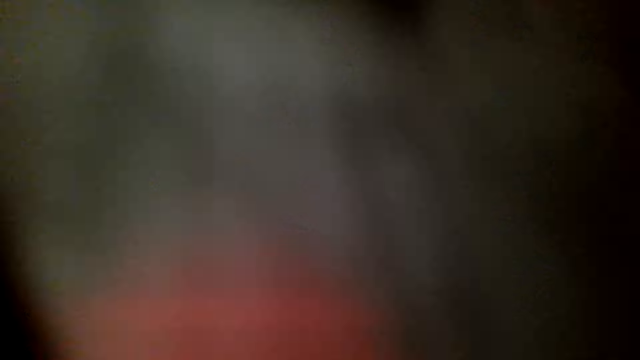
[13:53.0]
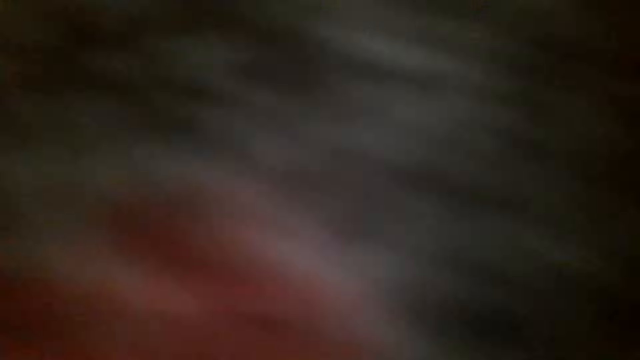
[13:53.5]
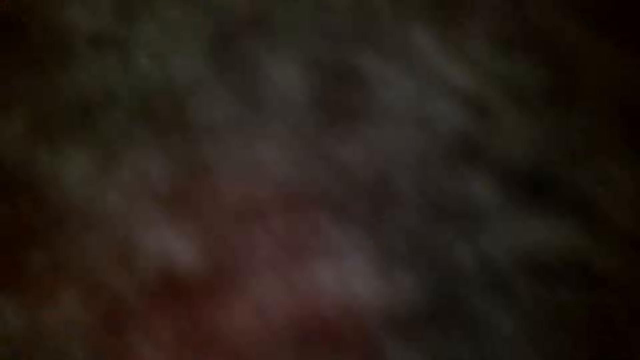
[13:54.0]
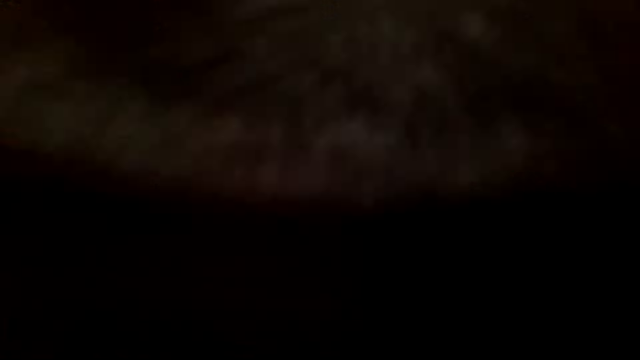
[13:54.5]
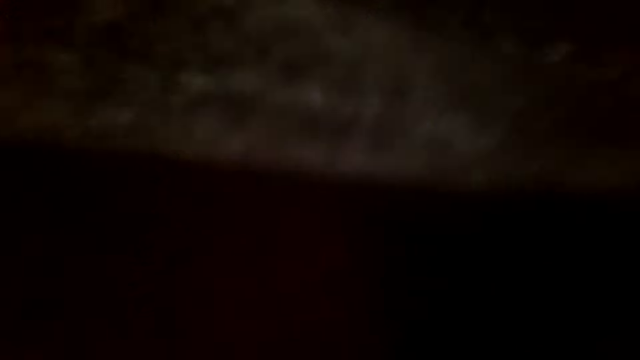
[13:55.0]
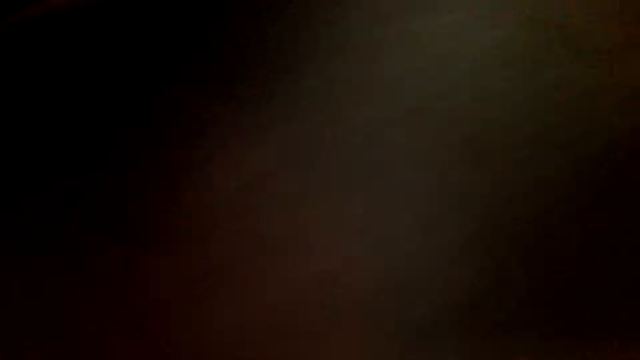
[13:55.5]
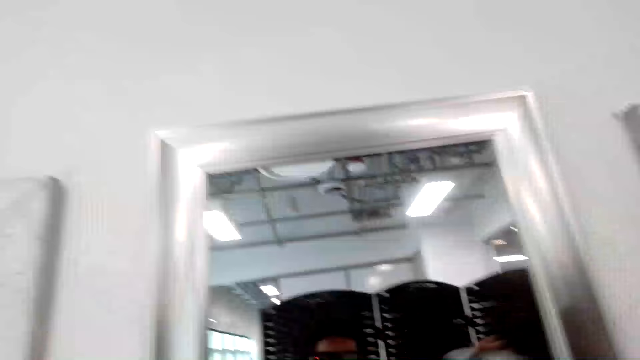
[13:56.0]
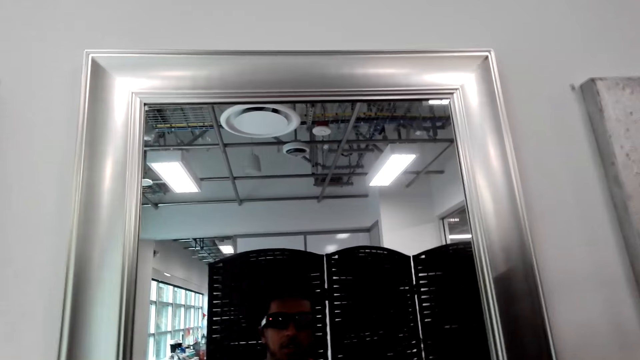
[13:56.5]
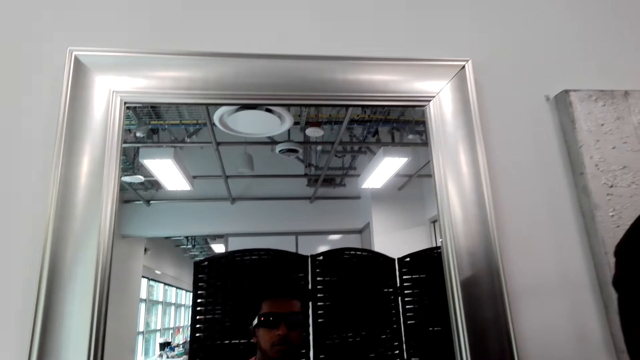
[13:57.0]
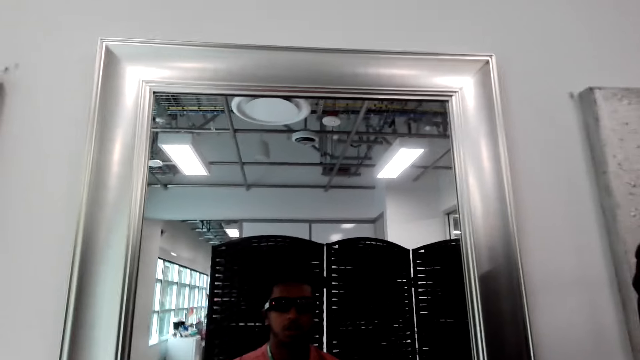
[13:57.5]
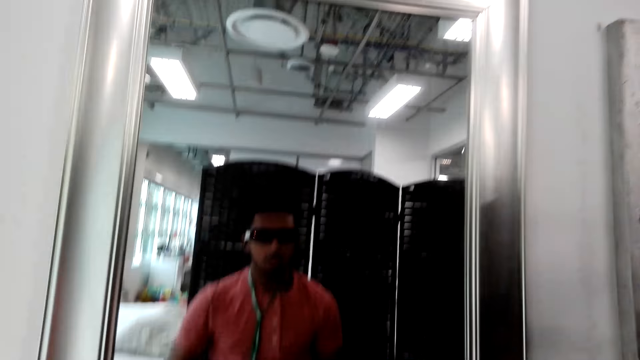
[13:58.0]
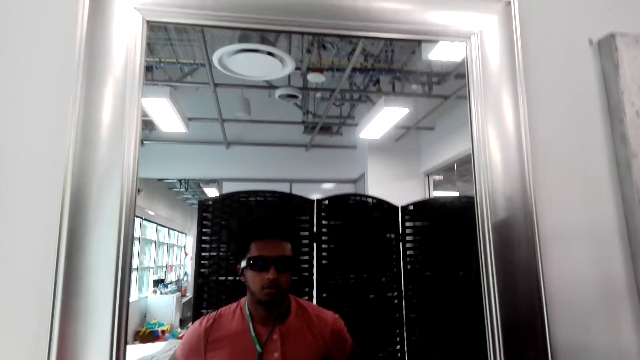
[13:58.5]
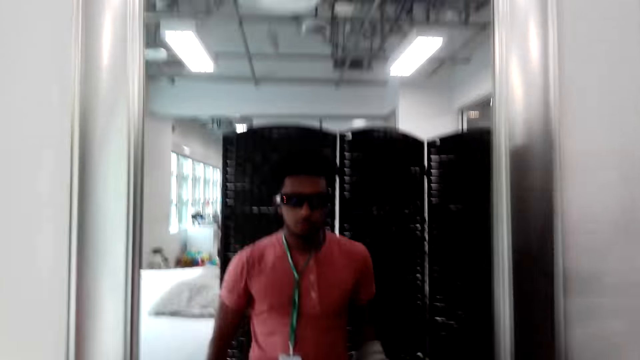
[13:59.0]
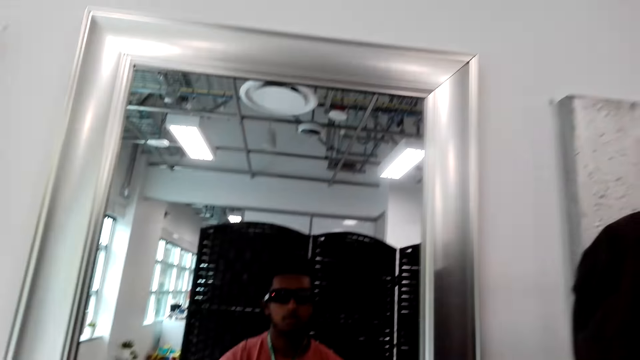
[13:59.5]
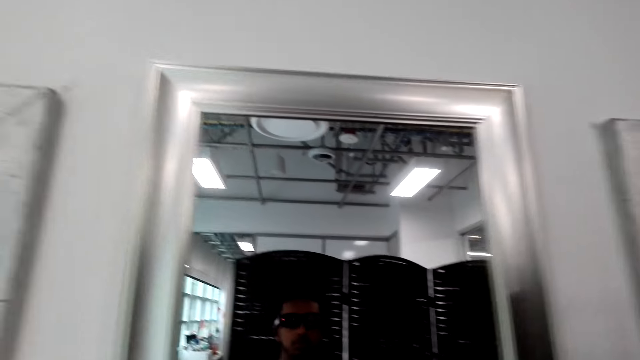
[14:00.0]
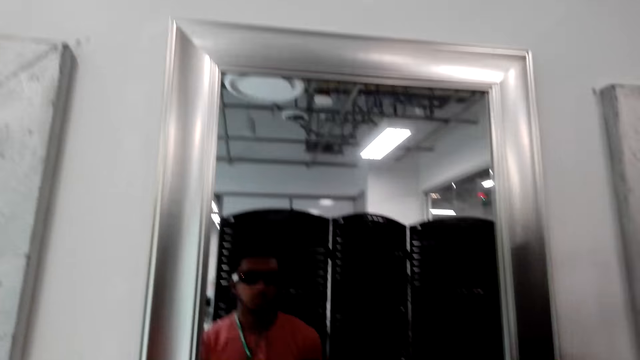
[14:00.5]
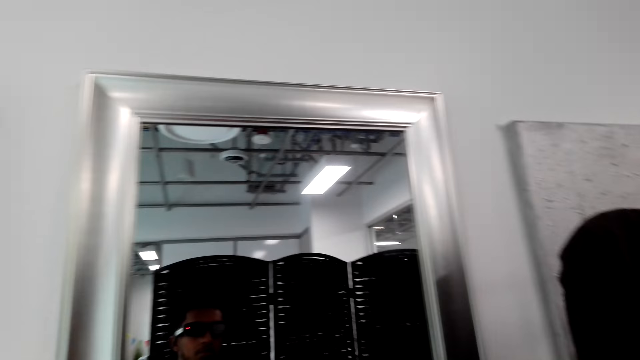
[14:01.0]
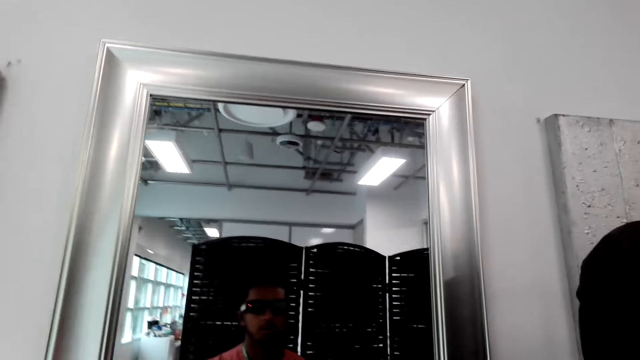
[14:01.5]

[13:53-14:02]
The camera wearer looks in the mirror.

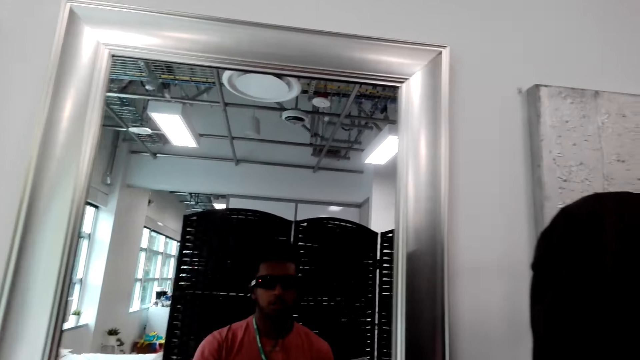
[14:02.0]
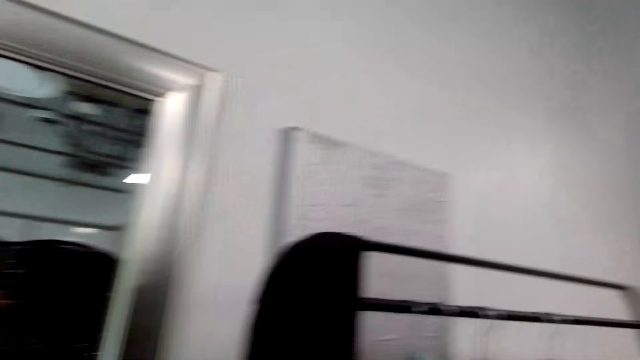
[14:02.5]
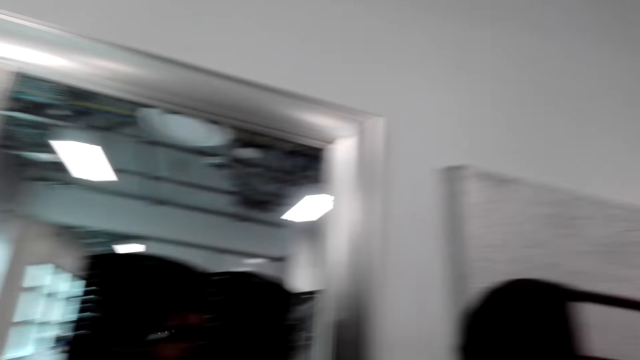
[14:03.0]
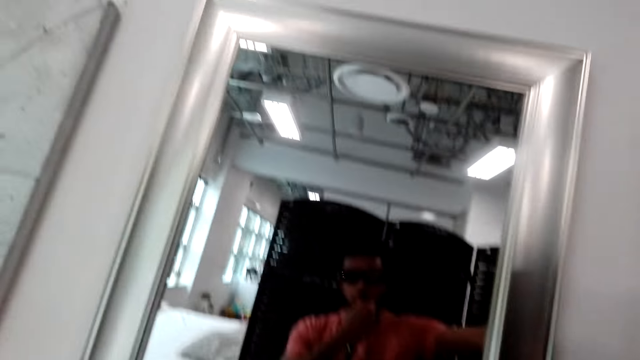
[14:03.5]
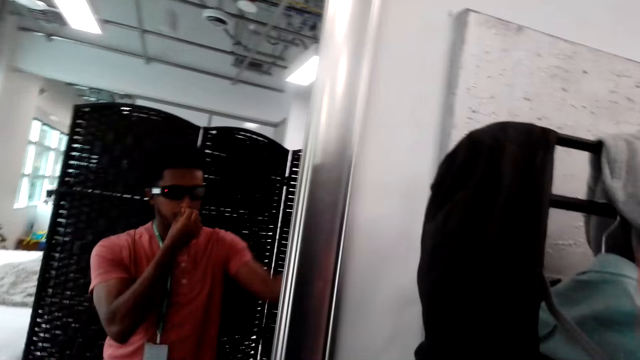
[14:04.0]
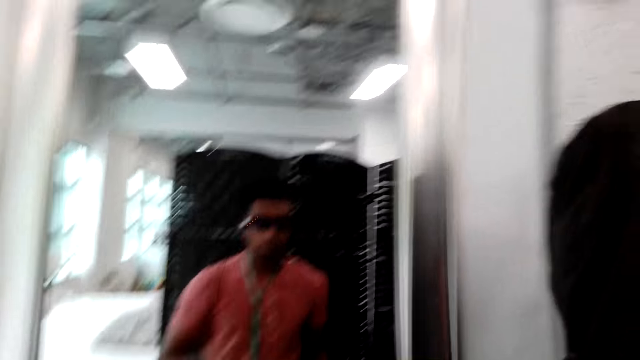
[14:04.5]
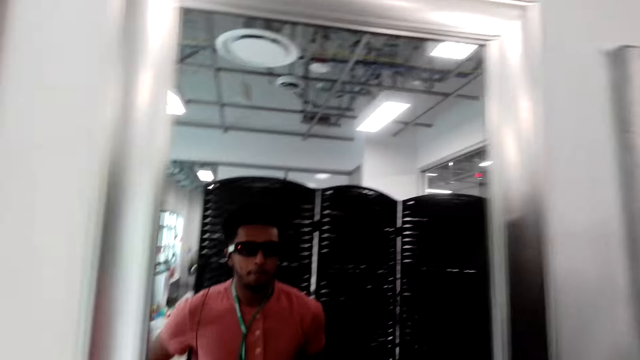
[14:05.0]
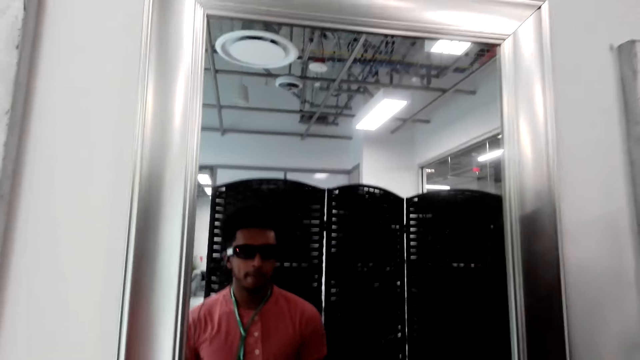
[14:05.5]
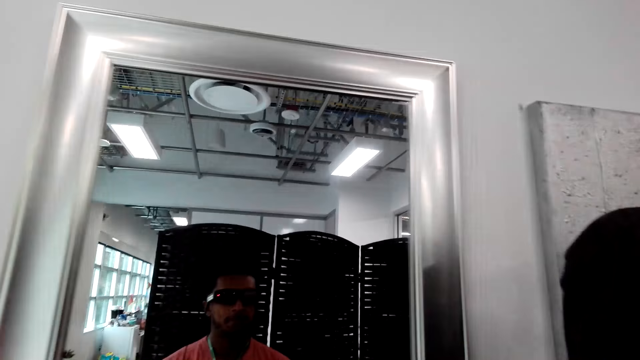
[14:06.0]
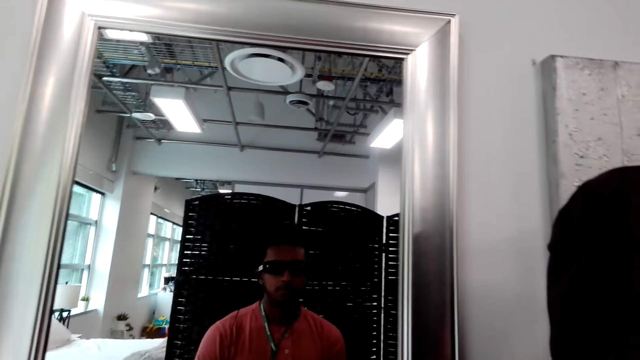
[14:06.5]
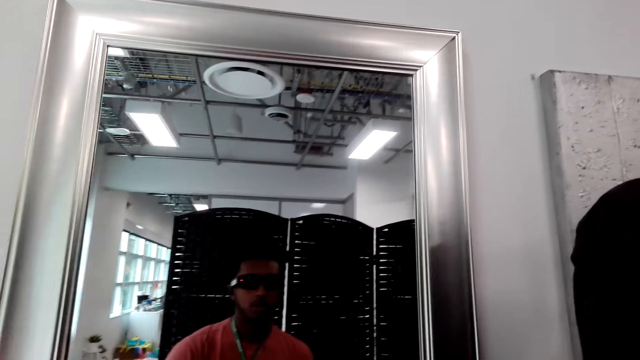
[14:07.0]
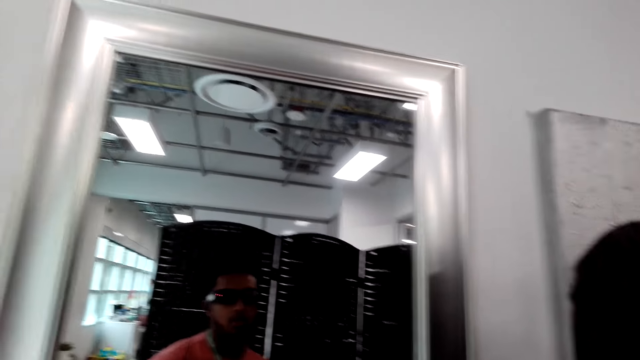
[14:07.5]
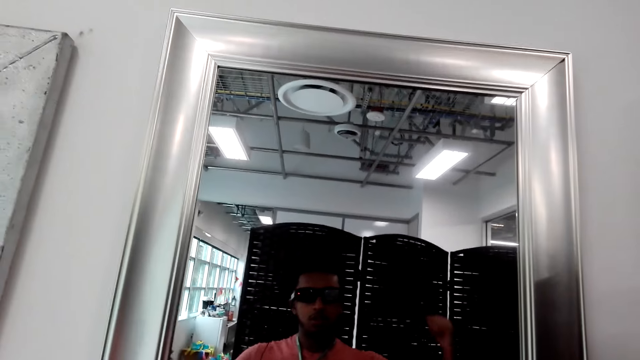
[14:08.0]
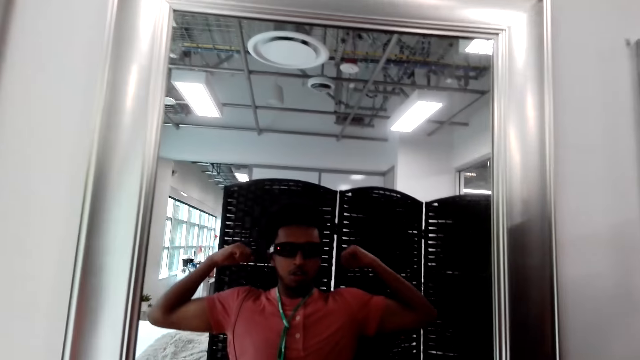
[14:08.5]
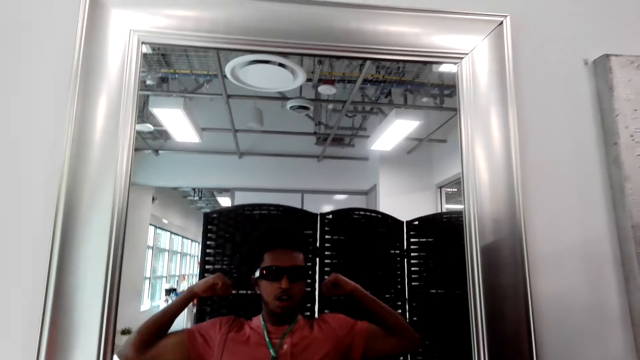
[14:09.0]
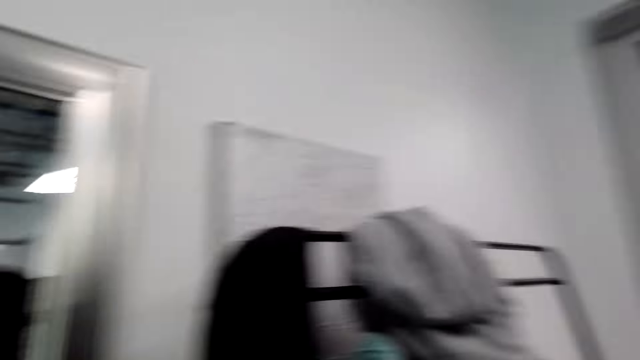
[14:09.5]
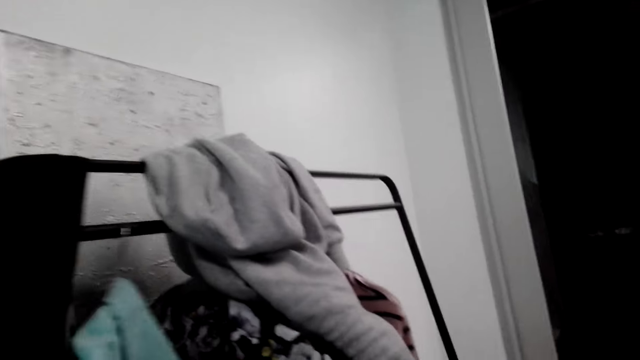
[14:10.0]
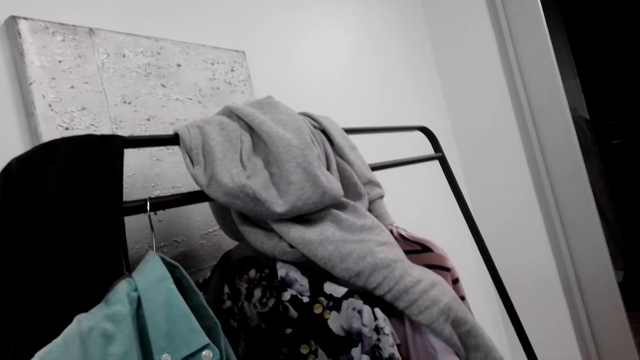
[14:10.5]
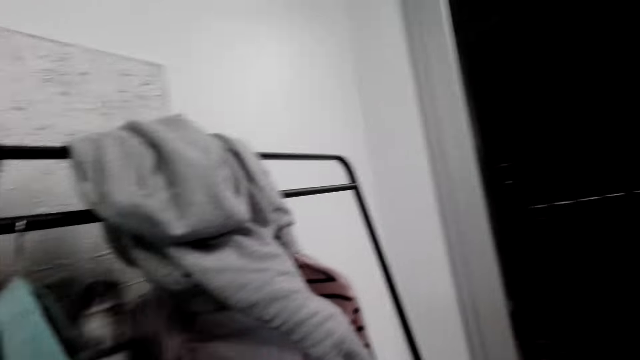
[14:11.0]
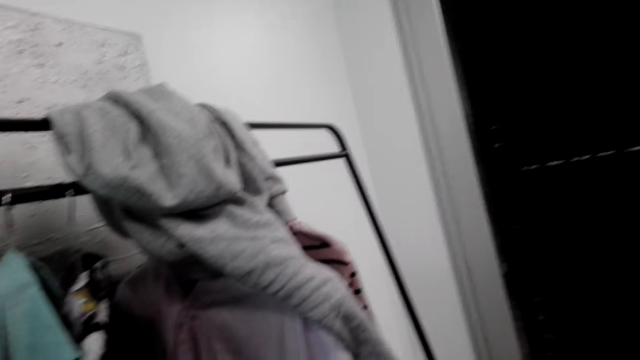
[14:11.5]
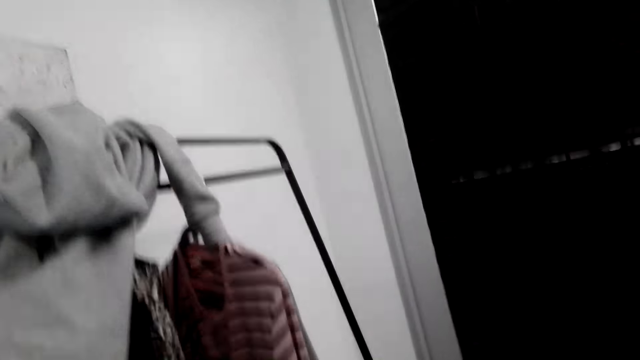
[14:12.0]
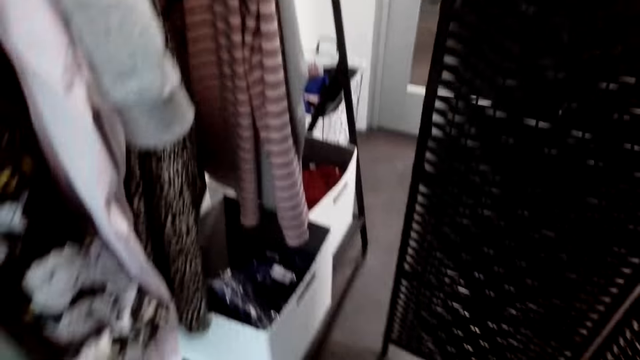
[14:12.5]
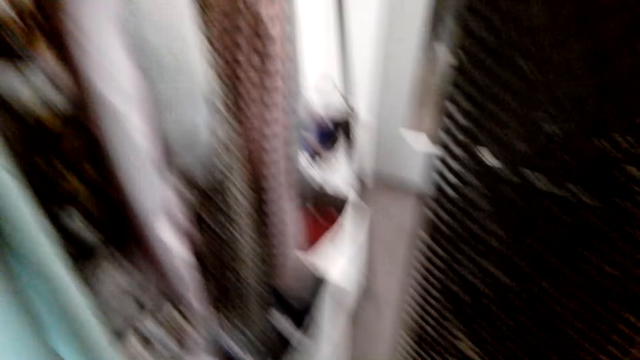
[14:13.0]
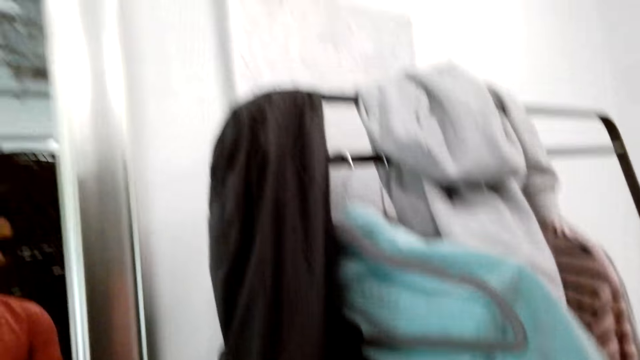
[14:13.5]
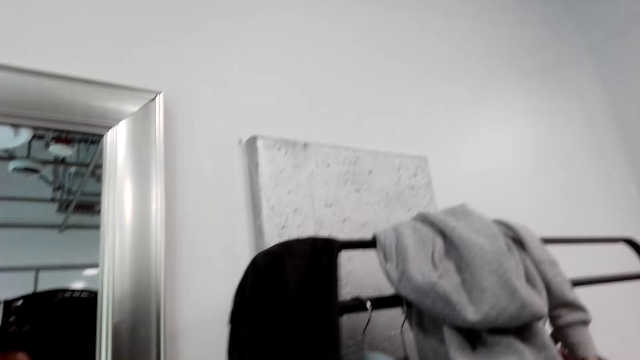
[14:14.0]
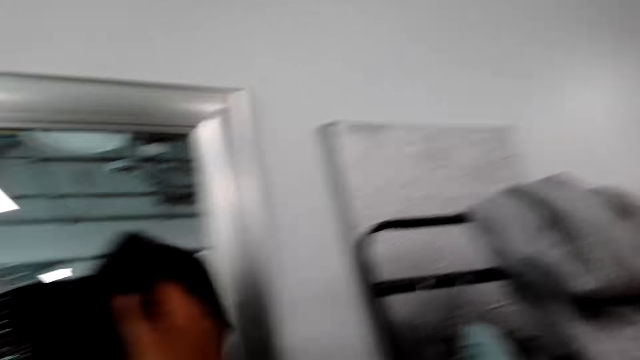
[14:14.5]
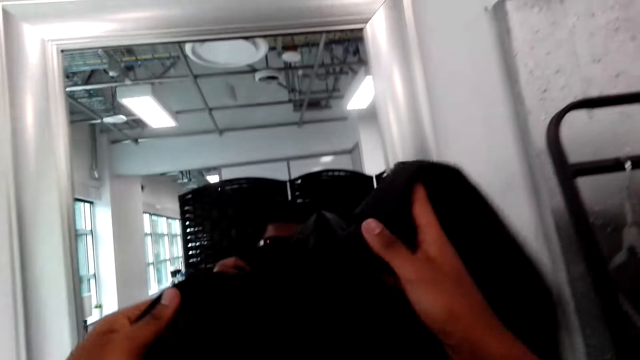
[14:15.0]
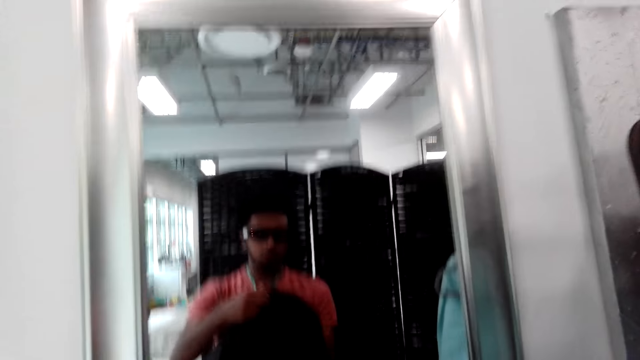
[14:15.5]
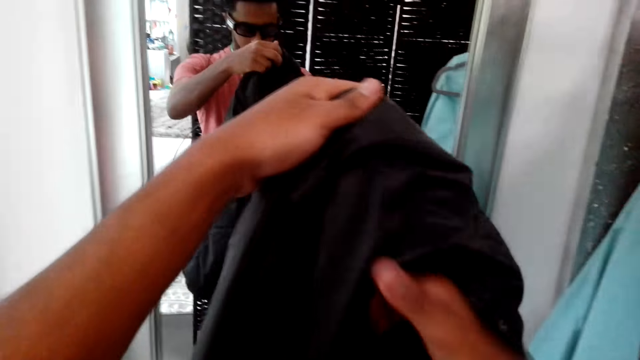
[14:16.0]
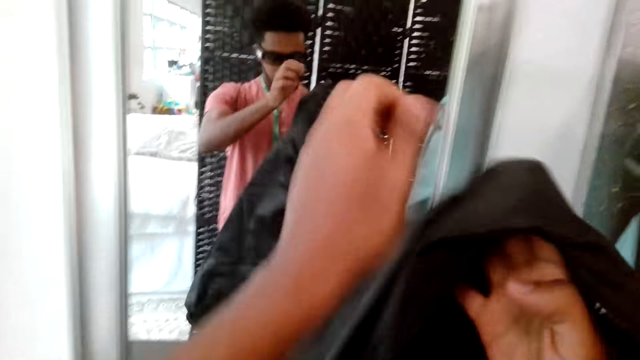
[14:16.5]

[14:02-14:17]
The camera wearer hangs the pullover on the wardrobe. He looks at his hands on the mirror. He stretches his hands. He touches the clothes on the clothes hanger rack. He picks up a jacket on the hanging closet. He looks at the jacket.
